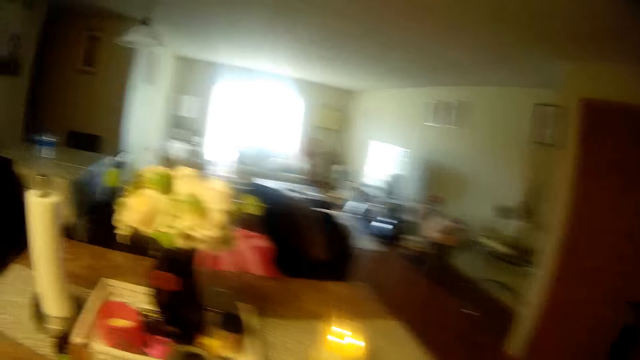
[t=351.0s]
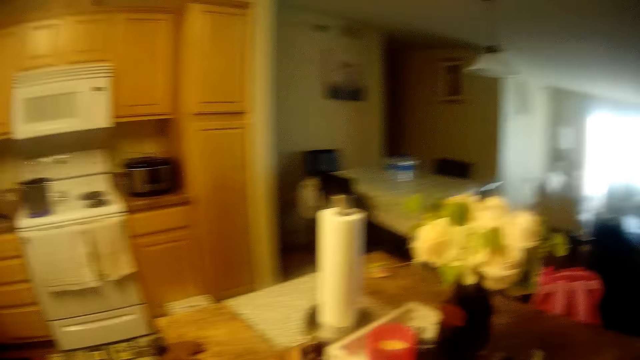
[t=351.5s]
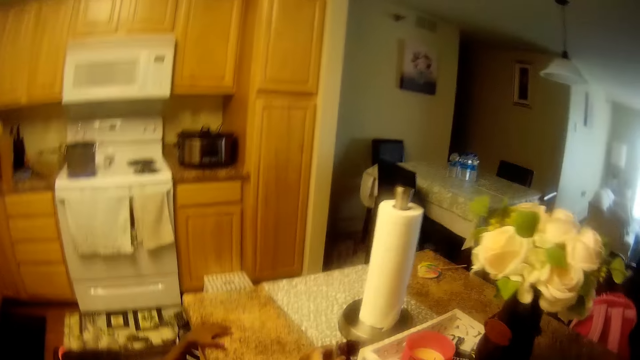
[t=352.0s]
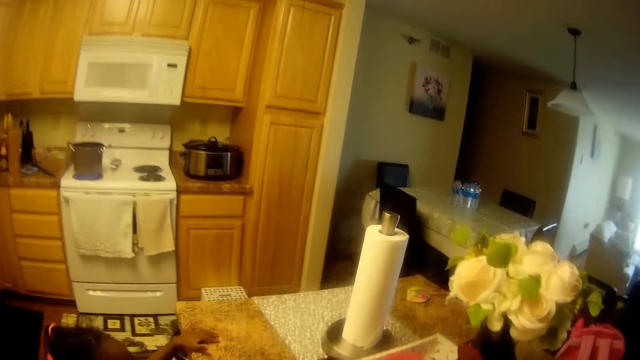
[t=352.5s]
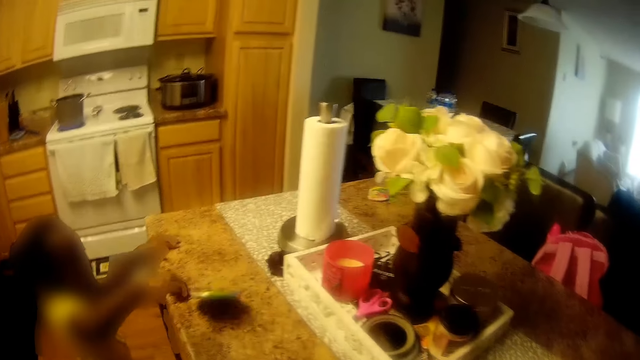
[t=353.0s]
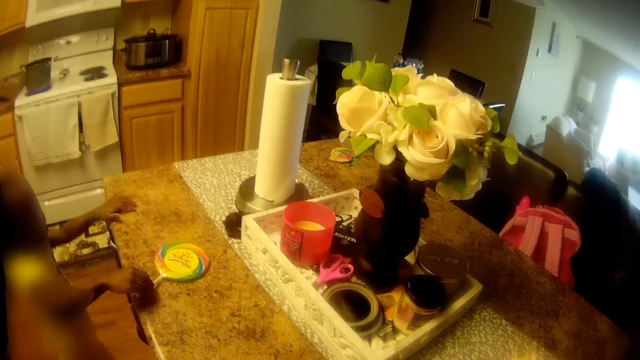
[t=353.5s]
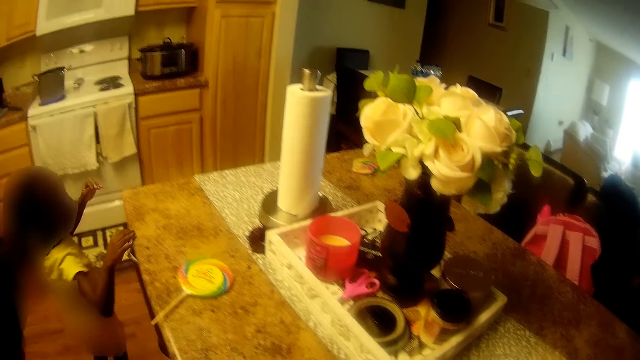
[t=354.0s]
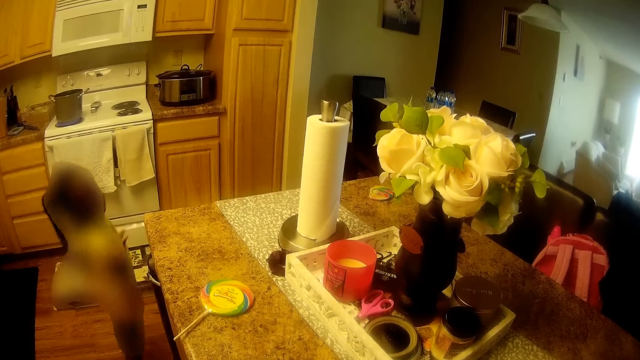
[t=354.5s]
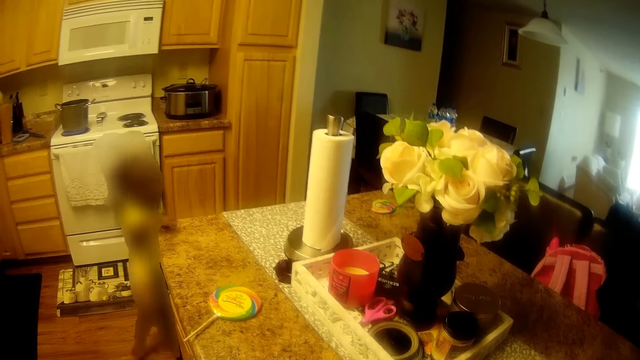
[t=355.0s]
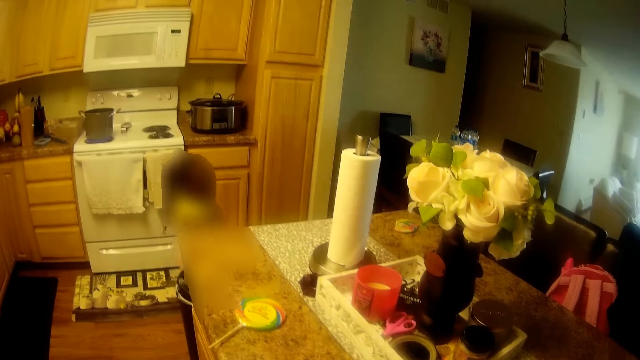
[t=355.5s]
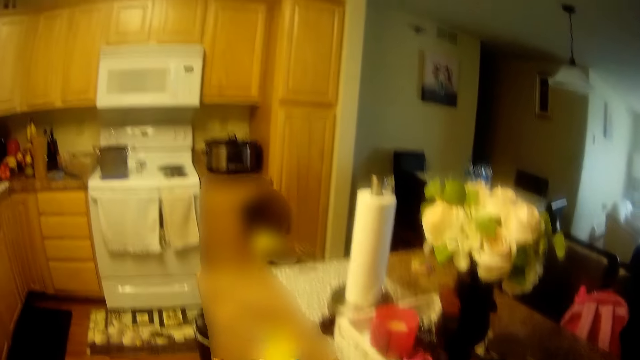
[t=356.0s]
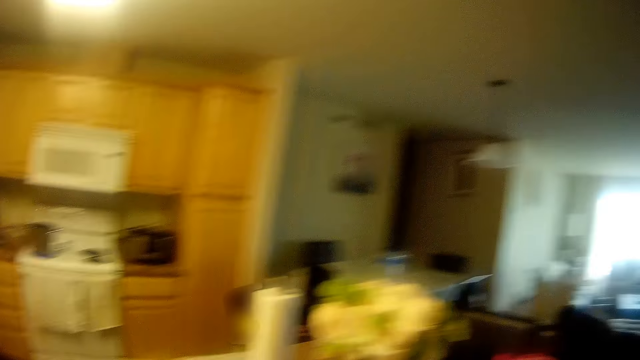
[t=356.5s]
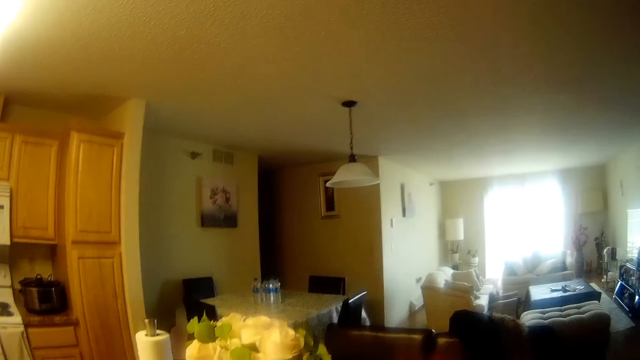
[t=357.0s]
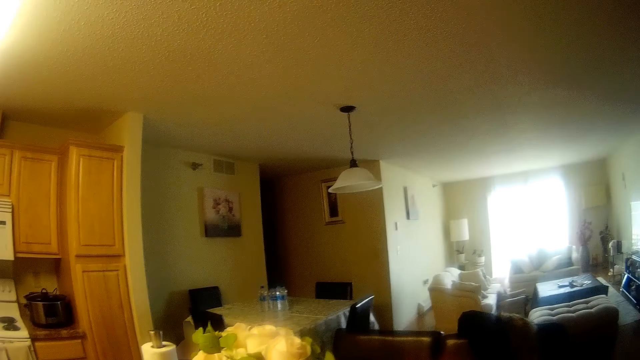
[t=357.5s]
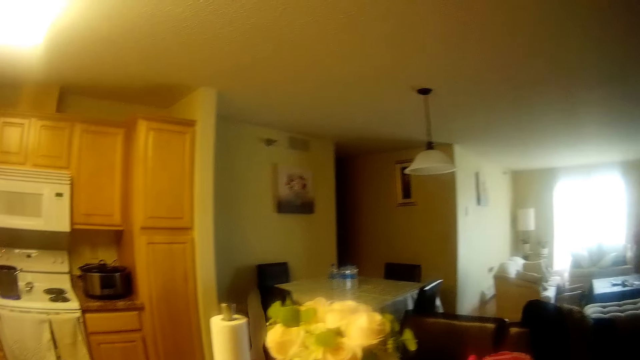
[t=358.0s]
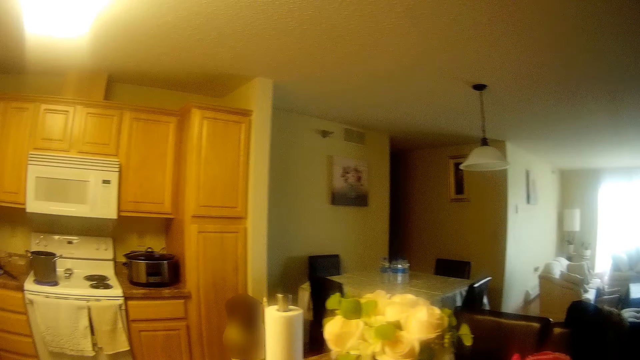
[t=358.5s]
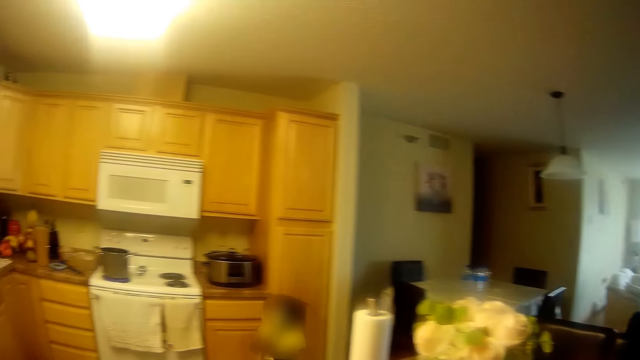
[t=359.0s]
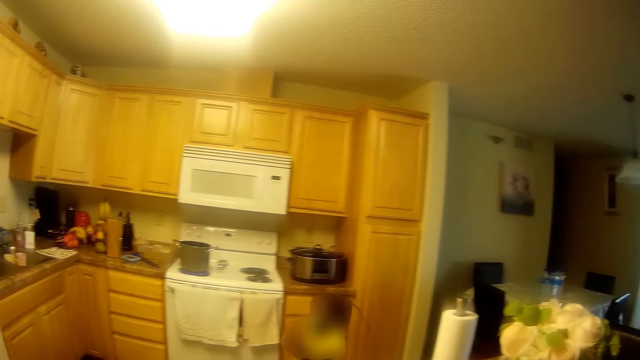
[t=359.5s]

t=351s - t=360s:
The girl drops the candy on the table with her right hand.

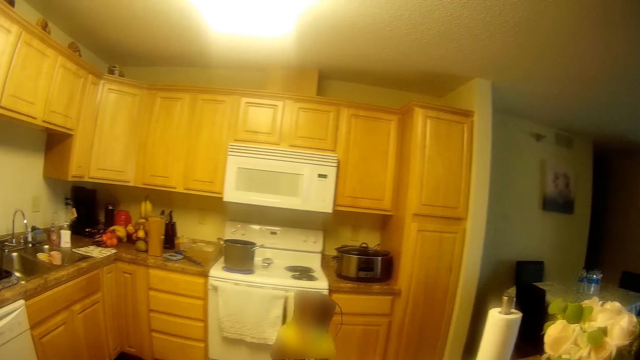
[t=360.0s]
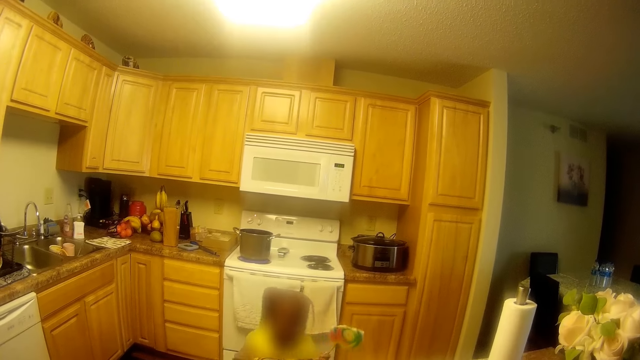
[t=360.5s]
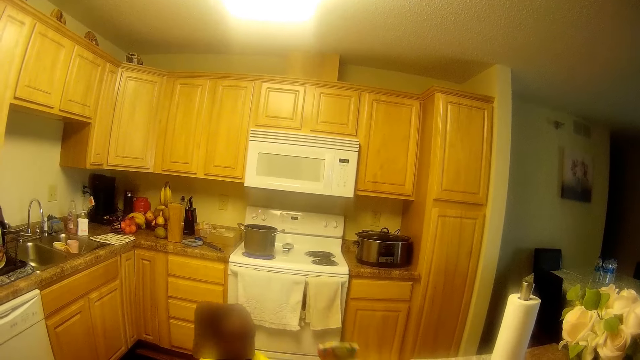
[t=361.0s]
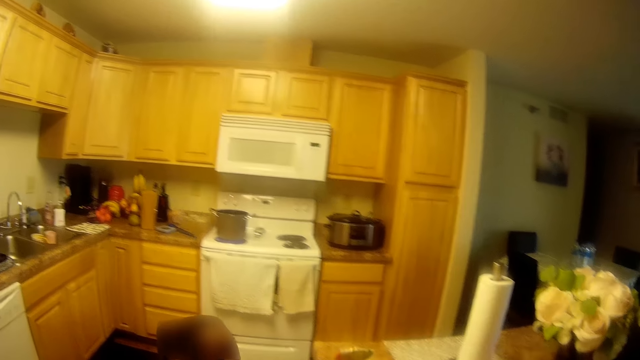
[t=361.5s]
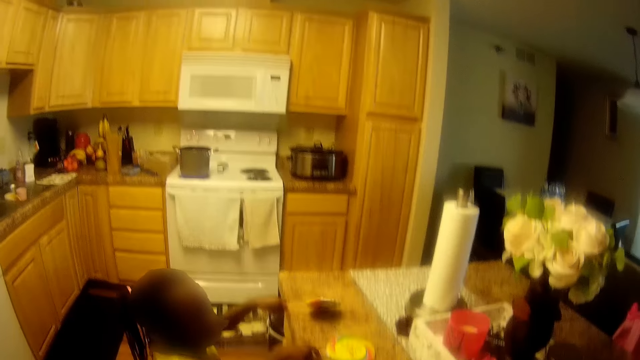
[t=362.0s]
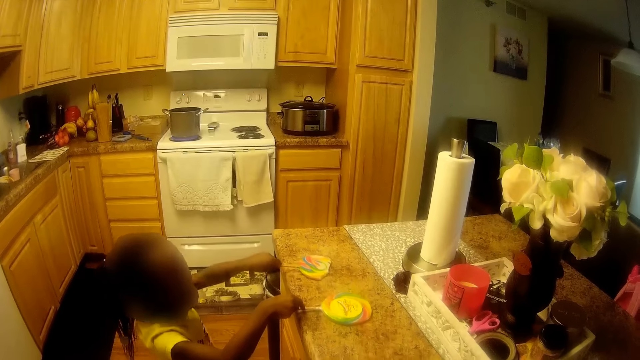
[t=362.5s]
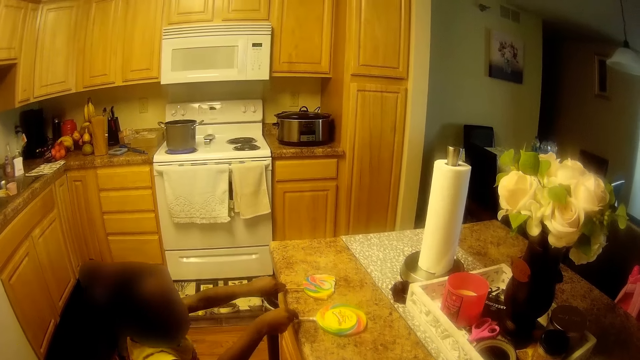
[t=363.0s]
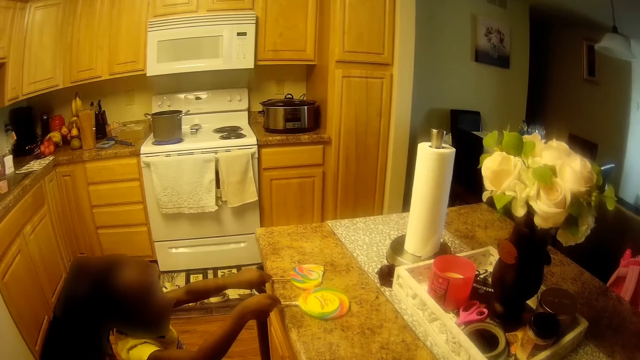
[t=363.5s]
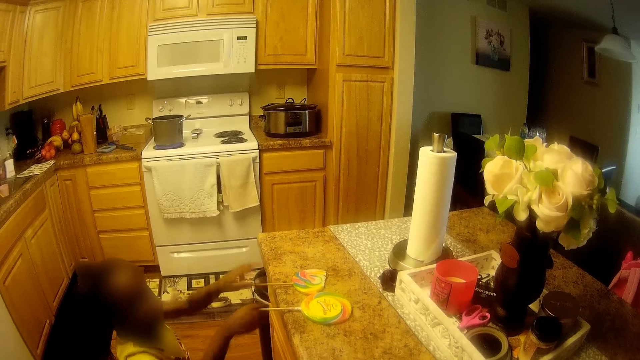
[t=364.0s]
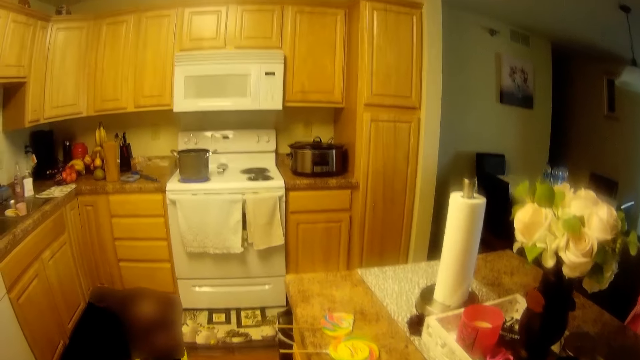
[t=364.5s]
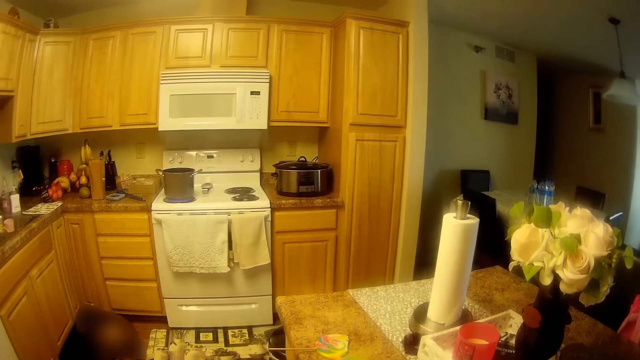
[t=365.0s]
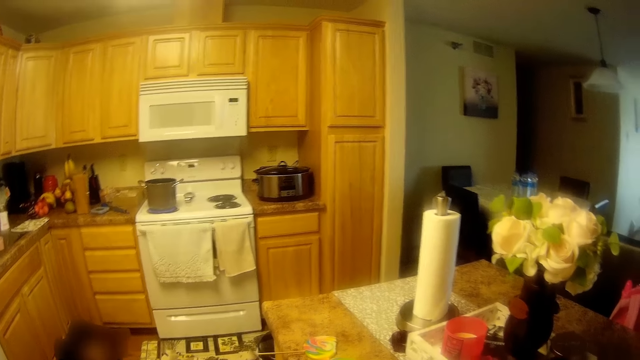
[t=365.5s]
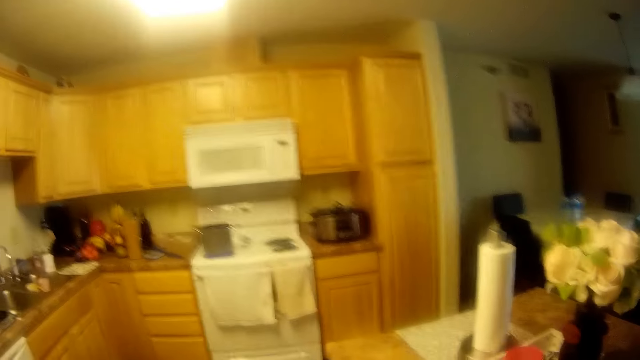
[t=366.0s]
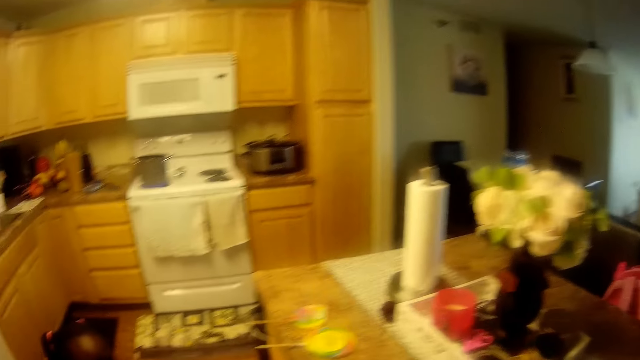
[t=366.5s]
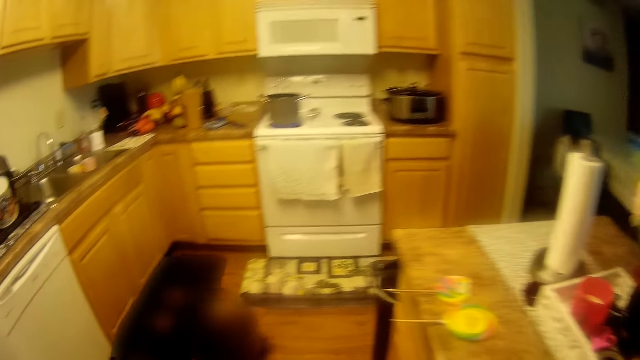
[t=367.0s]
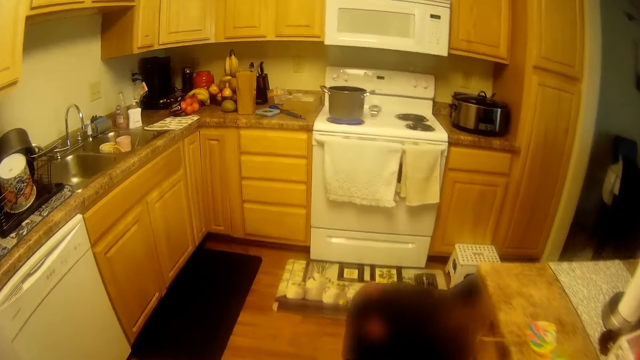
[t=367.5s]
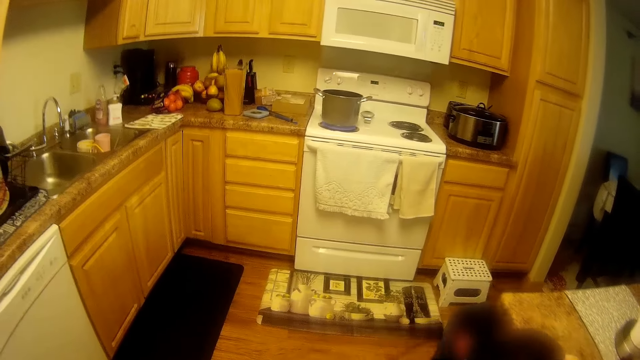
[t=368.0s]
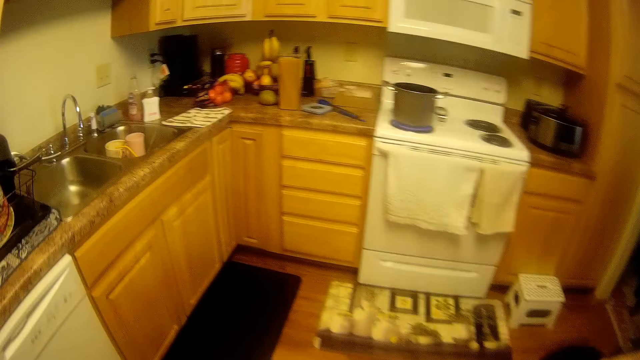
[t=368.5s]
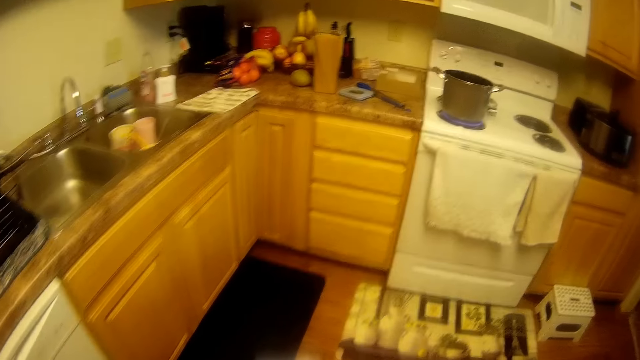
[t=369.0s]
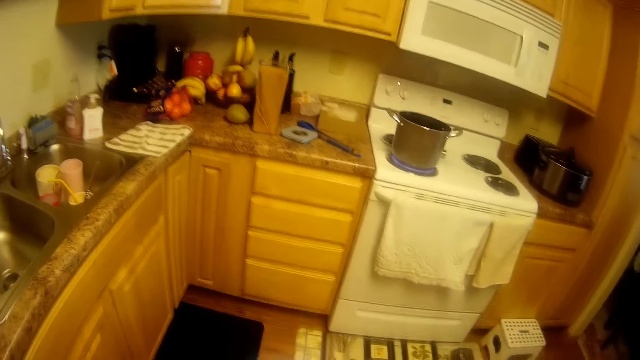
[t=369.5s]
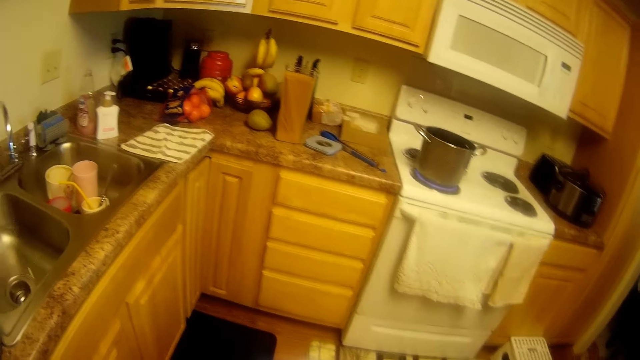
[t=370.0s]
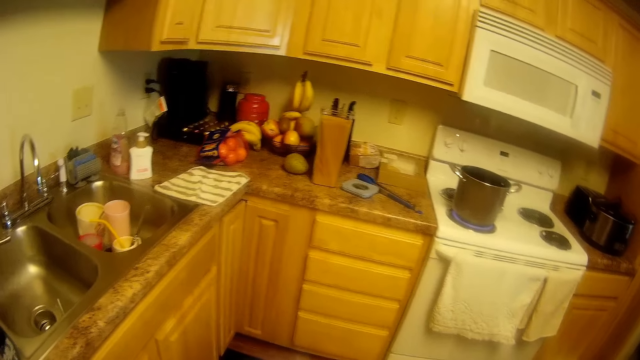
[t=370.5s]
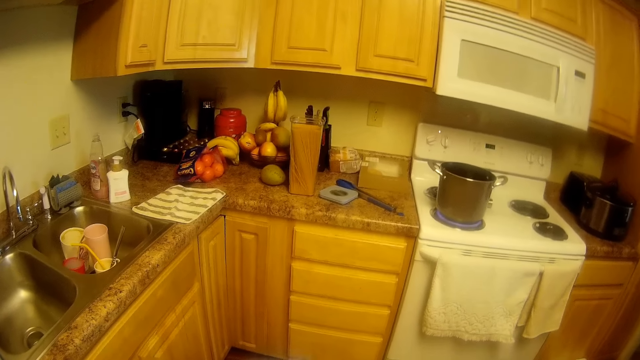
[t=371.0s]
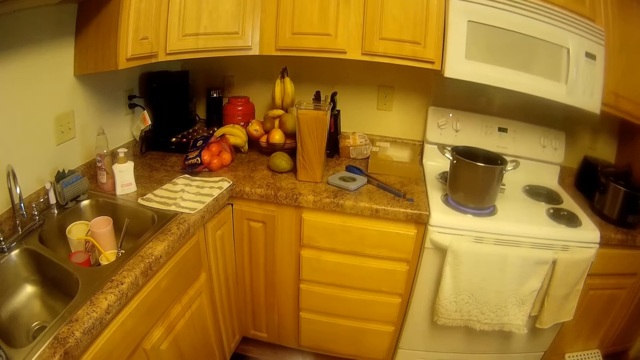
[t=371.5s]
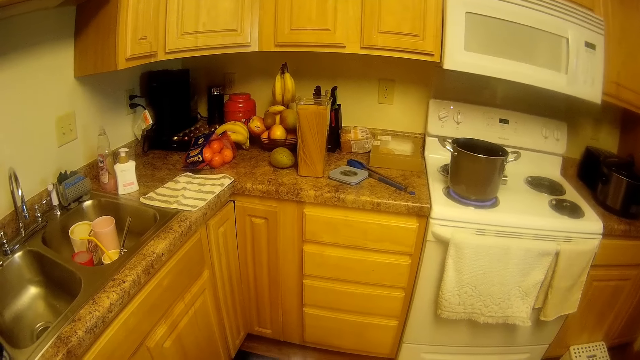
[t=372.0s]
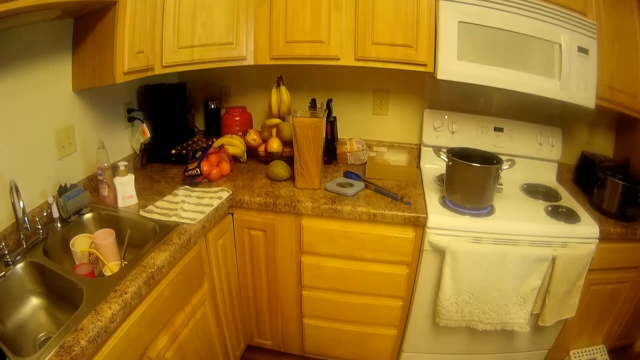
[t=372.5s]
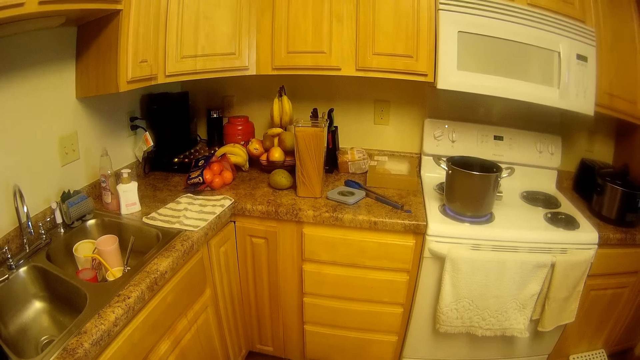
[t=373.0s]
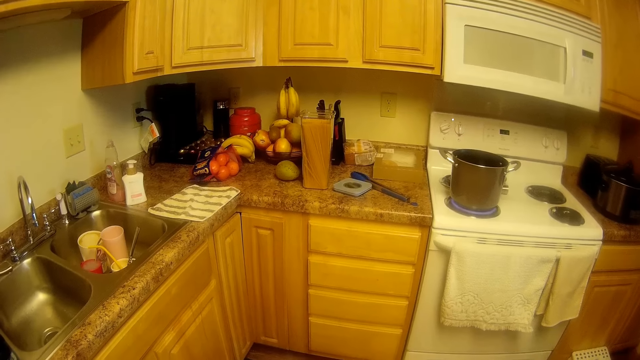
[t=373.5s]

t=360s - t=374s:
The girl holds a candy with her left hand. The girl touches the candy on the table with her right hand. The girl places the candy on the table with her left hand. The camera wearer looks at the sweets. The girl removes both hands from both candies on the table.
